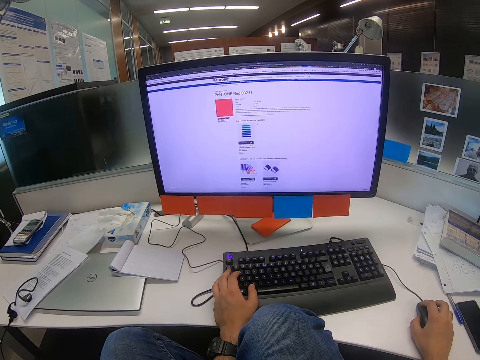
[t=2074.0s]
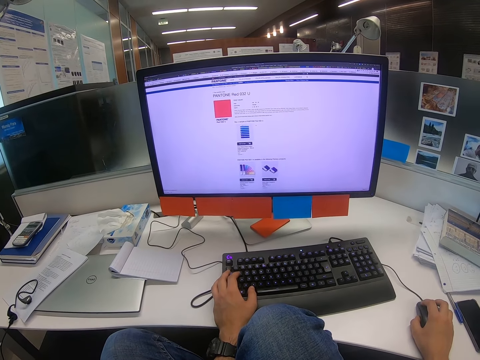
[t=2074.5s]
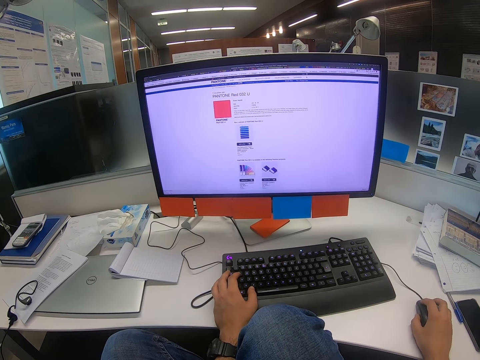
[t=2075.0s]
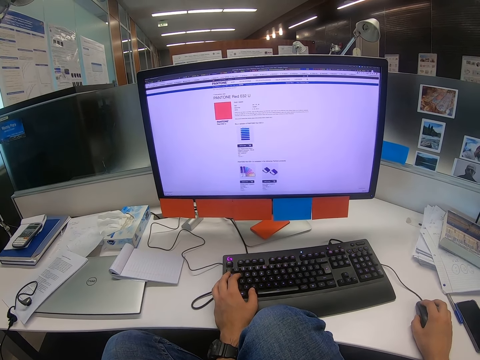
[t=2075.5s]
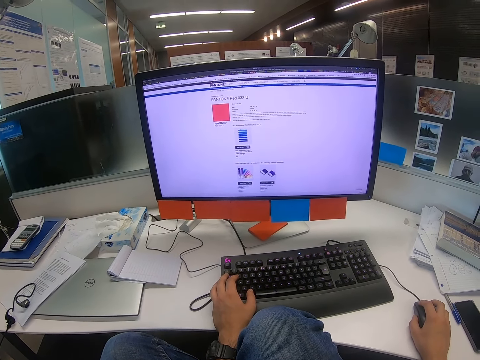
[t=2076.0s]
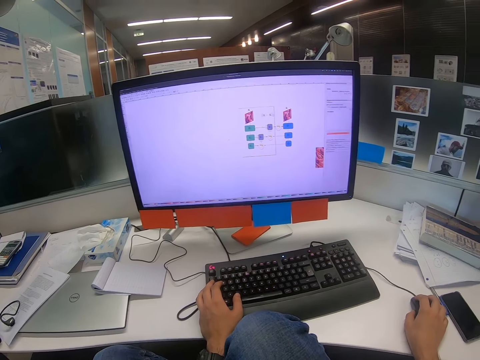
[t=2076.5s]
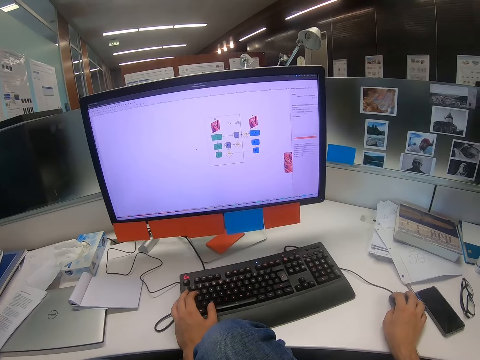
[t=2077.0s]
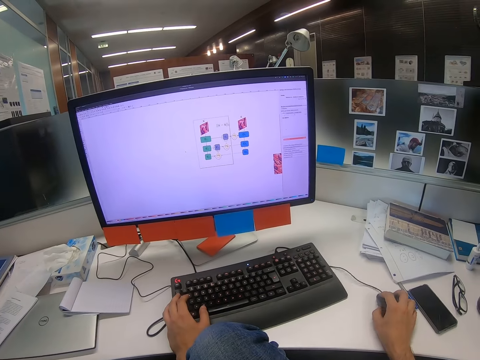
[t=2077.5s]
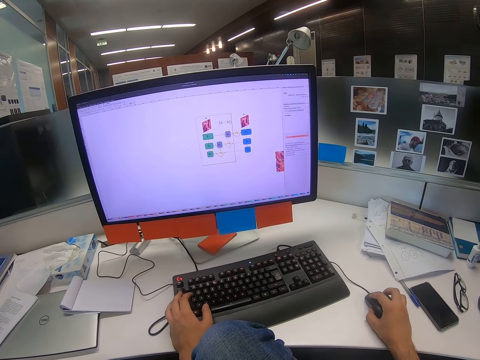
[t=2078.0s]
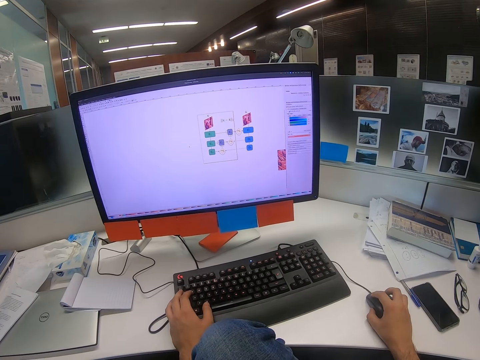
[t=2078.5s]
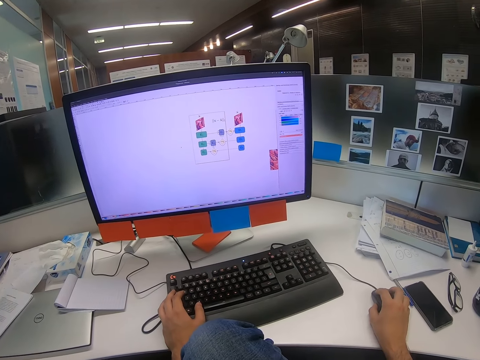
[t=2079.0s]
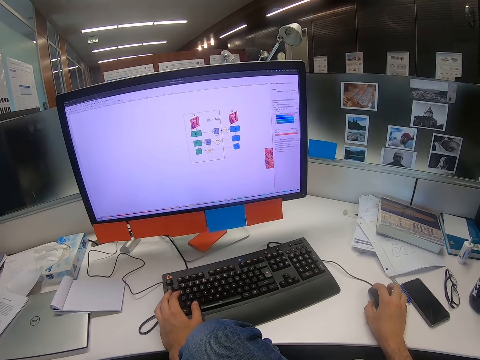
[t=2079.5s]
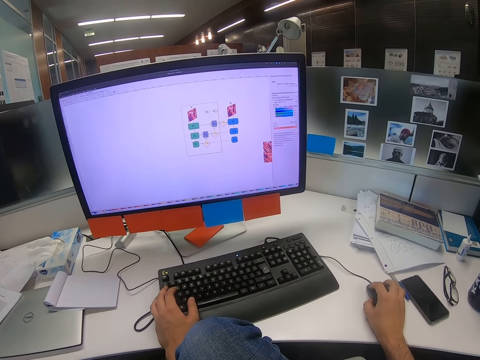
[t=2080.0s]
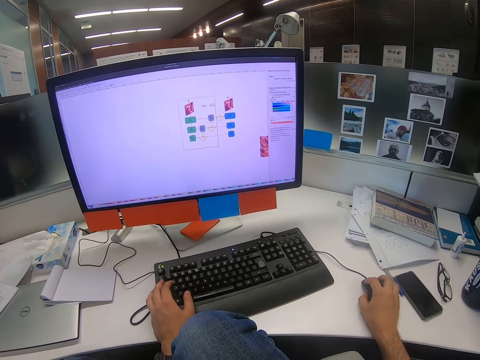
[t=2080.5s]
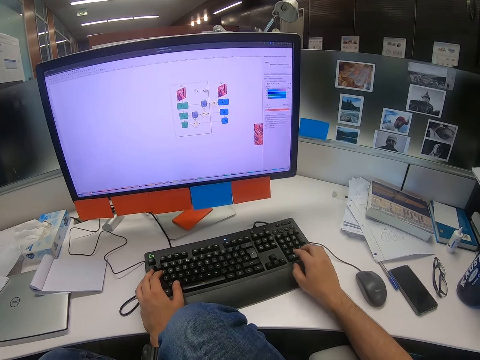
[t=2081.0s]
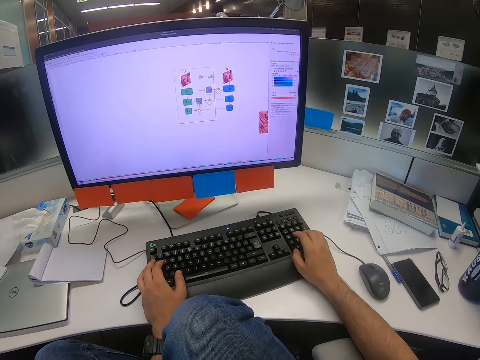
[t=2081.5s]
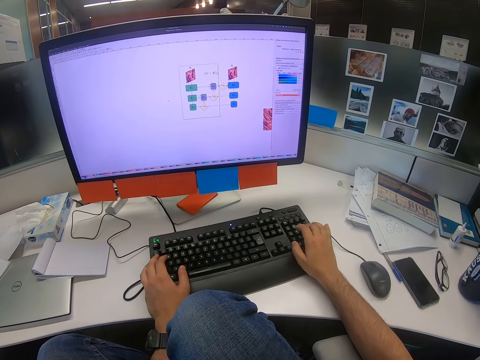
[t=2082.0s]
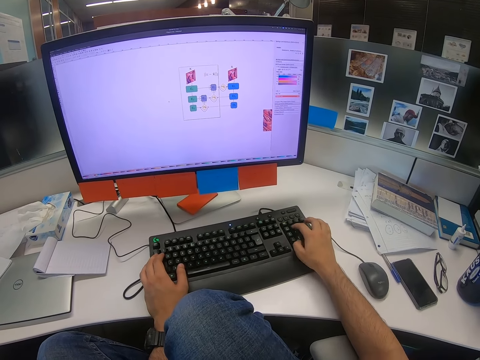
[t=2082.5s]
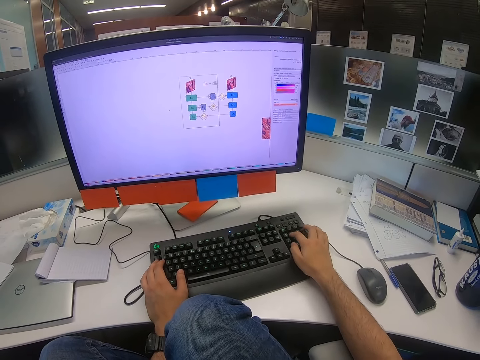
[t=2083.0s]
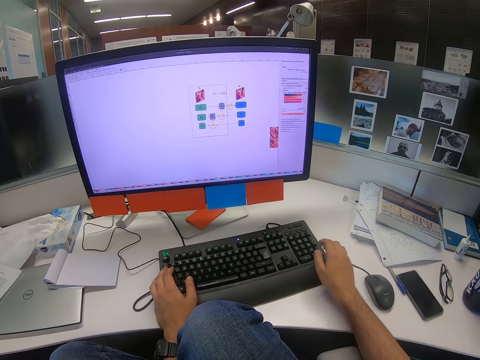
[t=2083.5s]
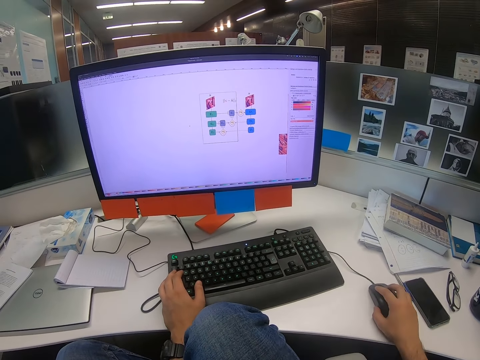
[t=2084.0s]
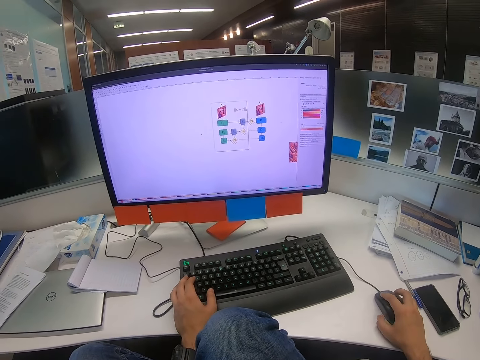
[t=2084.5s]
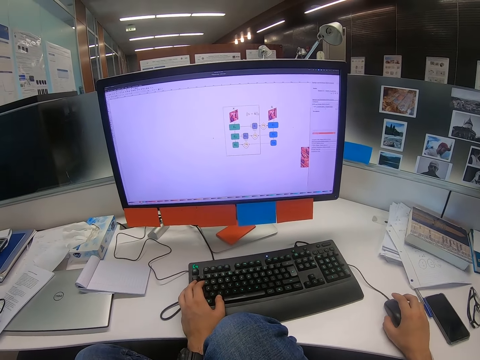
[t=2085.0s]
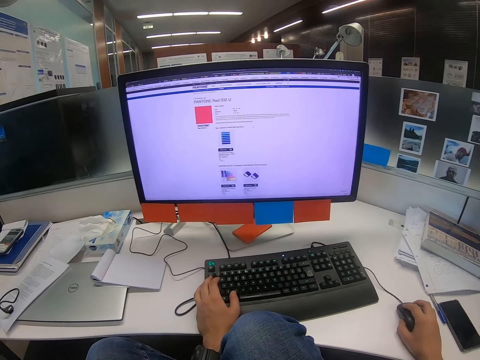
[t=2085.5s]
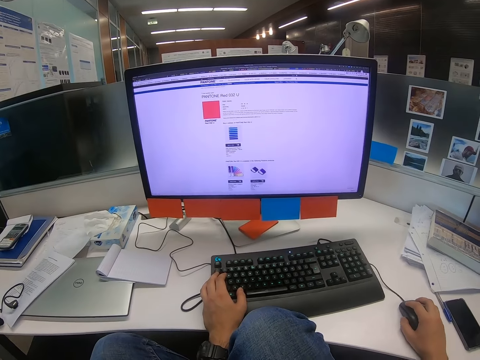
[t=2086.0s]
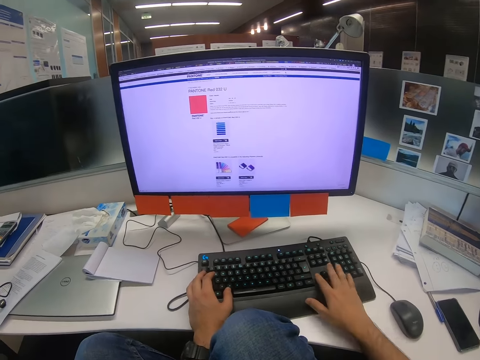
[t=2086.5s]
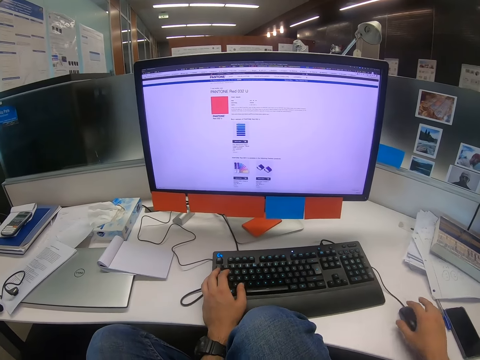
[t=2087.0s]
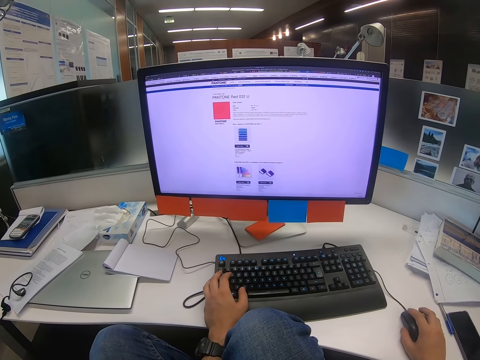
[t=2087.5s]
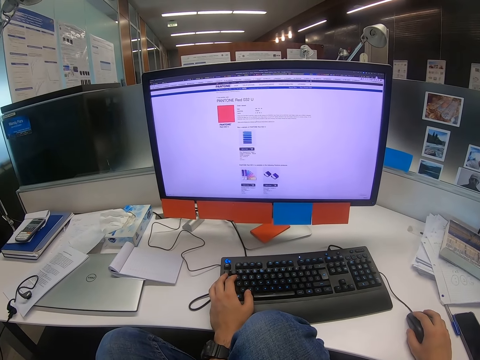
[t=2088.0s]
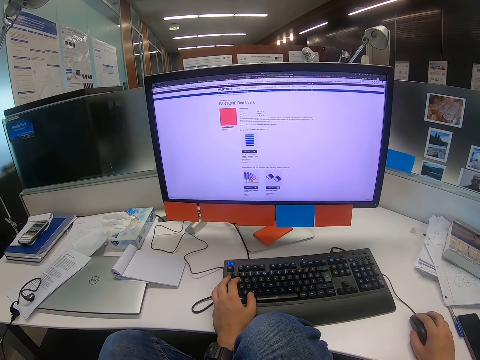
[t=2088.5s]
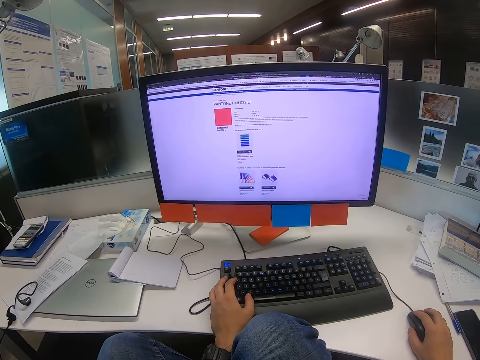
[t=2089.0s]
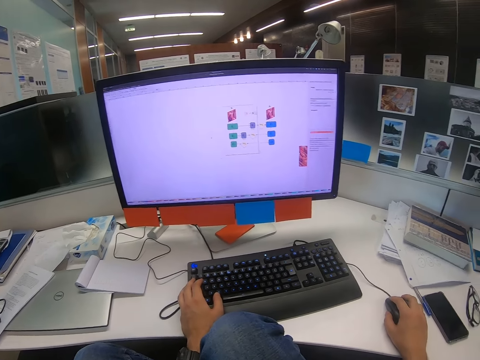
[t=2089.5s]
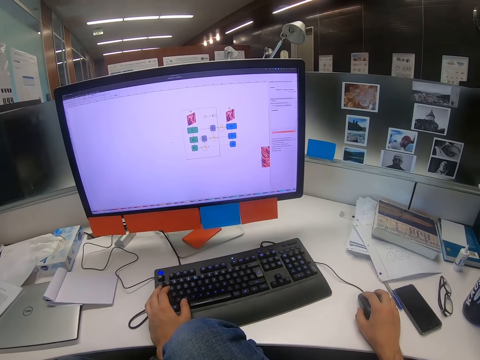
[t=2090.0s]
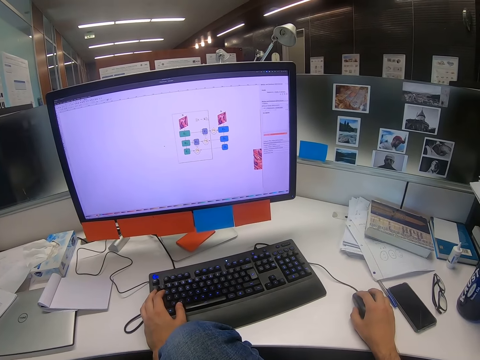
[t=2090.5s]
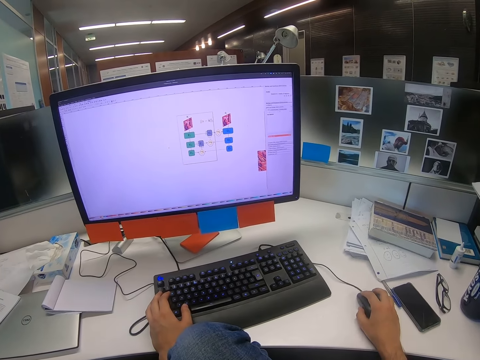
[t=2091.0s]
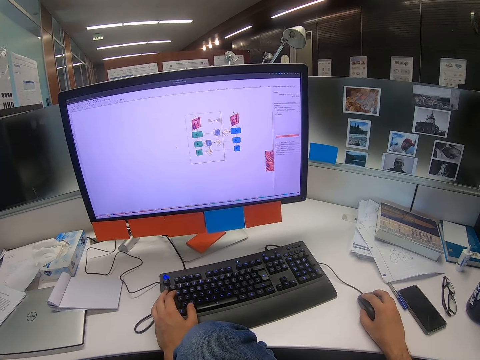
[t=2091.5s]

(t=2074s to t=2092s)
The camera wearer moves the mouse with his right hand. He types on the keyboard with his right hand. He moves the mouse with his right hand. He presses on the keyboard with his right hand. He moves the mouse with his right hand.

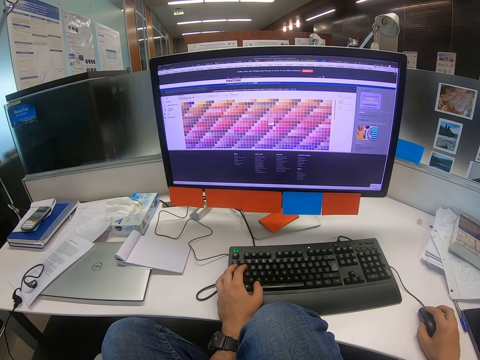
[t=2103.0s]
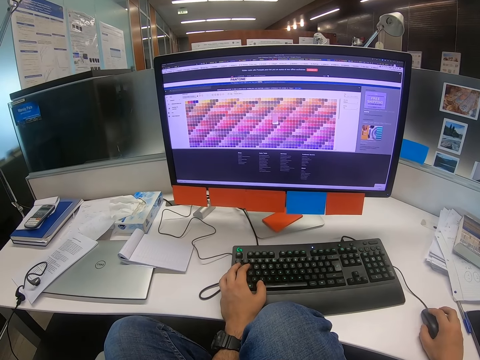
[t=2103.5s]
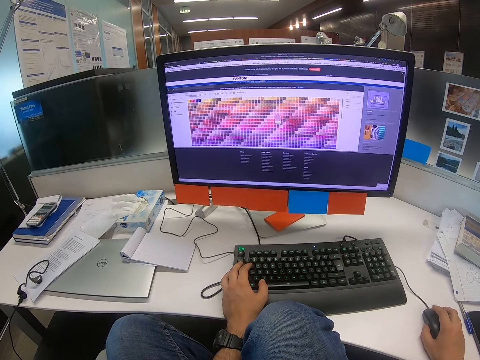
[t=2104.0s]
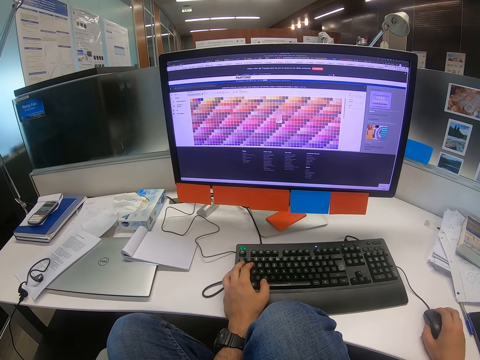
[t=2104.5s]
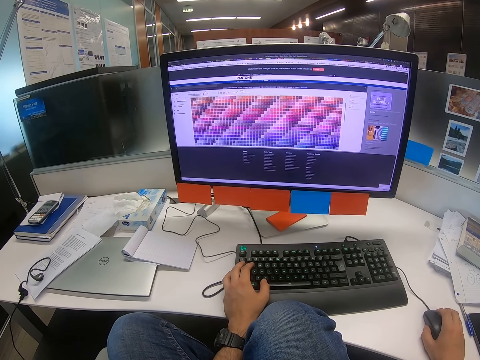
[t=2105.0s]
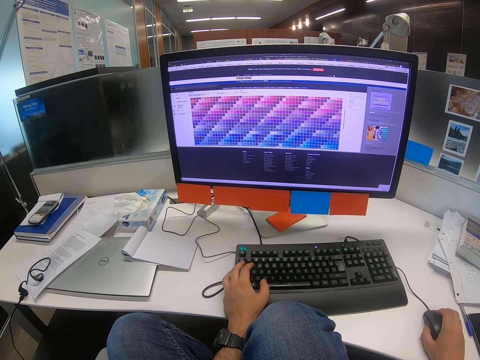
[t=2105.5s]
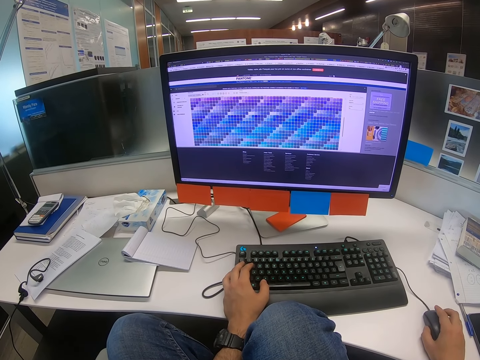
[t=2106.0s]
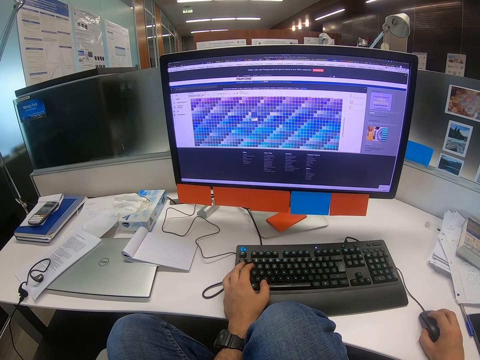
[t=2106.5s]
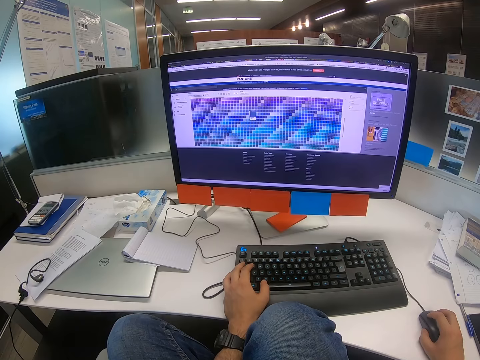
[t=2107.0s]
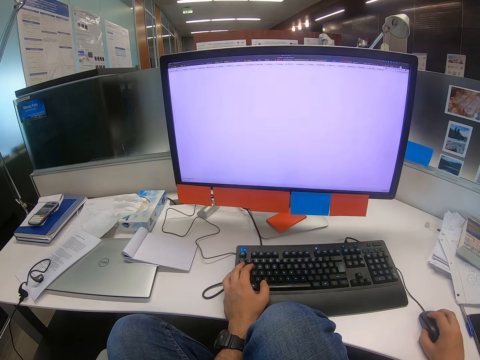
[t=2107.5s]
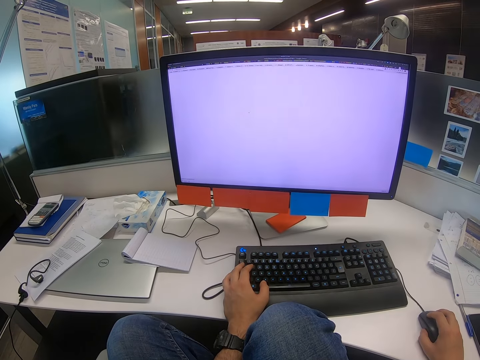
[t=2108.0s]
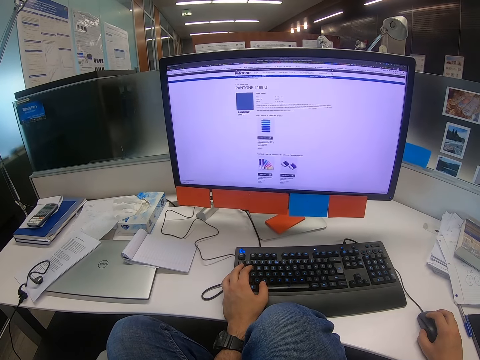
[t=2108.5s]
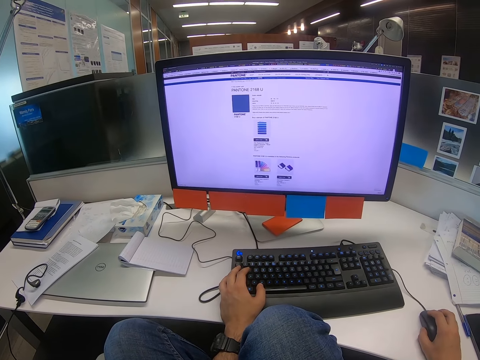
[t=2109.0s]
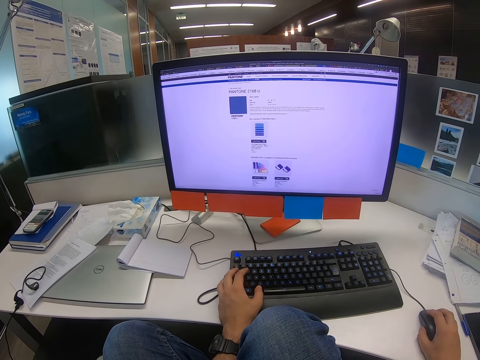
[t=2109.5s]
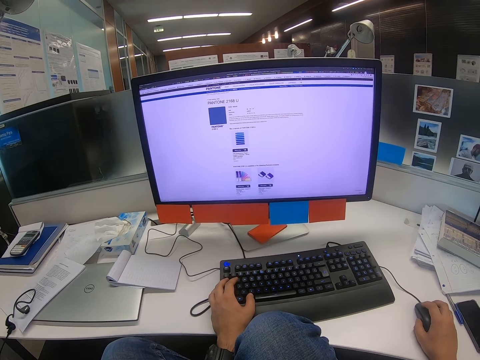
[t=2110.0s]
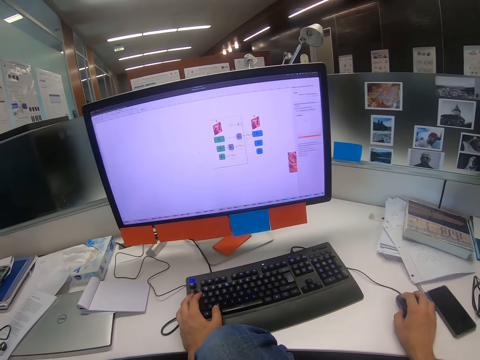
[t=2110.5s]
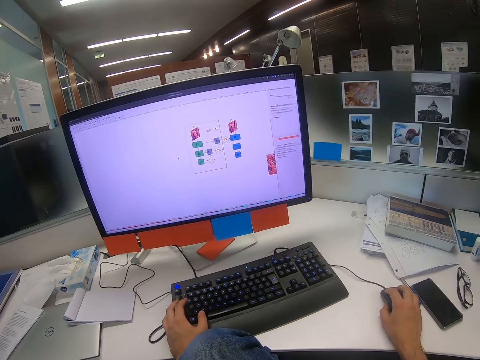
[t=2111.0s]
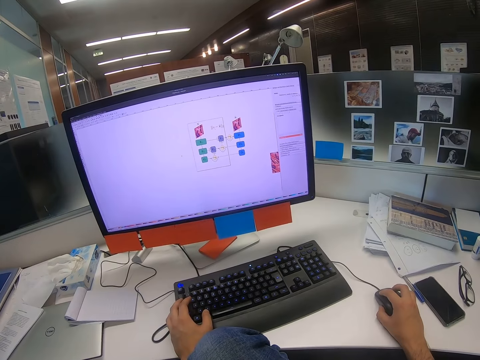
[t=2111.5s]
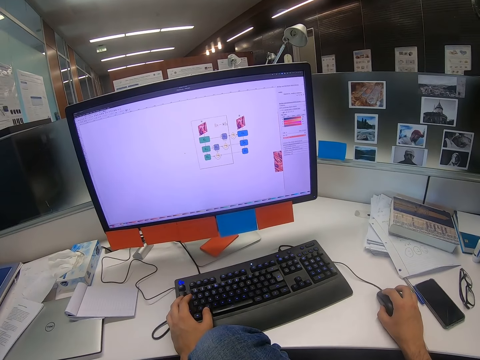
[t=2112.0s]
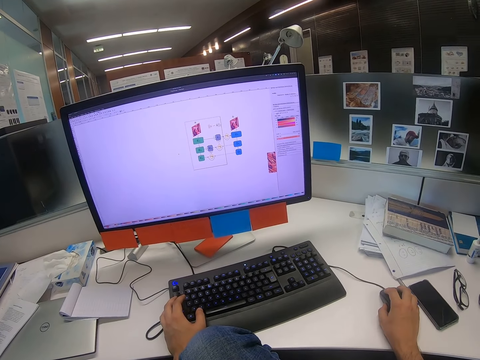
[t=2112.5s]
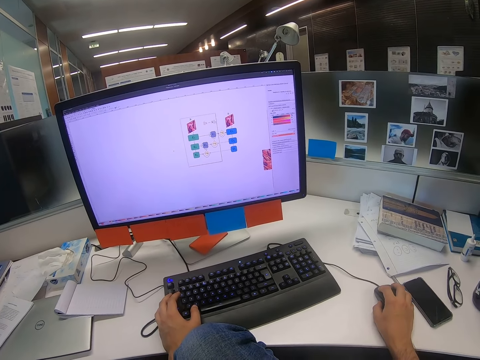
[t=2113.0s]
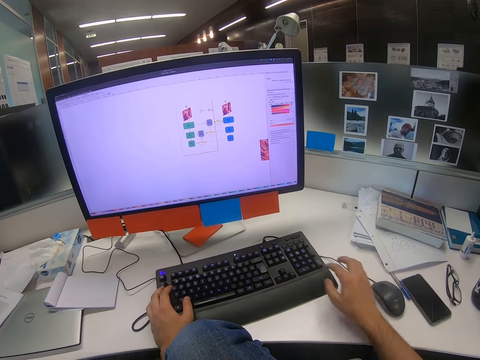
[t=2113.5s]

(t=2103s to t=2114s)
The camera wearer presses on the keyboard with his left hand. He moves the mouse with his right hand.
